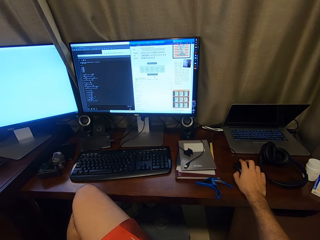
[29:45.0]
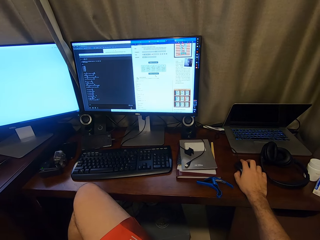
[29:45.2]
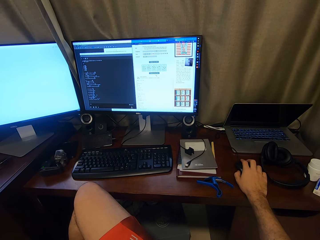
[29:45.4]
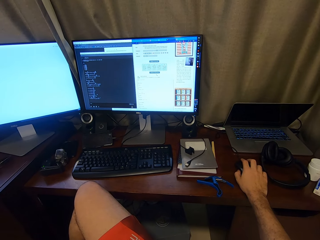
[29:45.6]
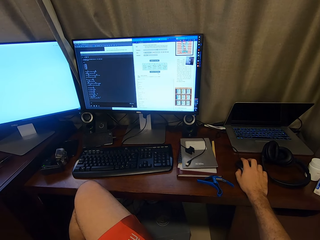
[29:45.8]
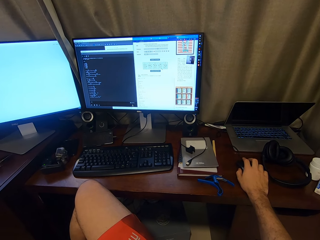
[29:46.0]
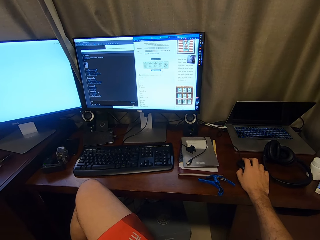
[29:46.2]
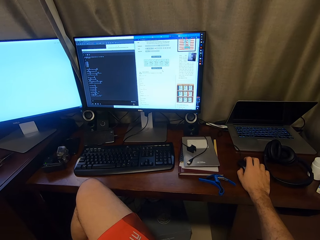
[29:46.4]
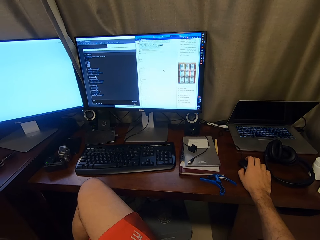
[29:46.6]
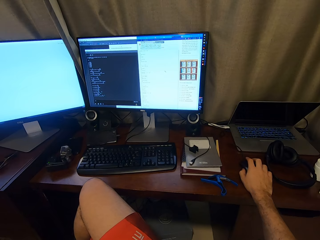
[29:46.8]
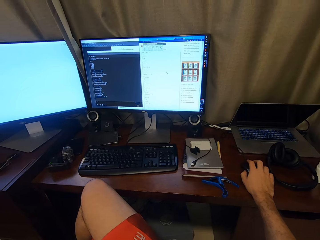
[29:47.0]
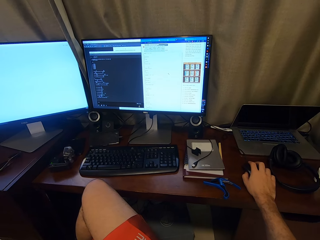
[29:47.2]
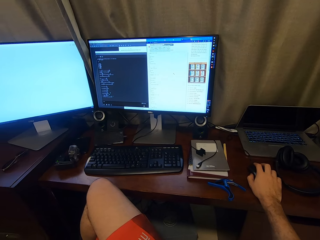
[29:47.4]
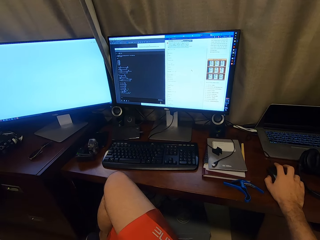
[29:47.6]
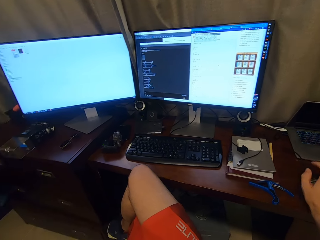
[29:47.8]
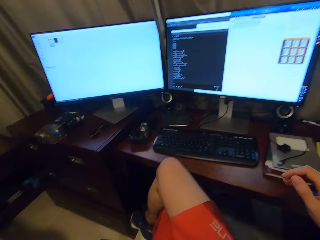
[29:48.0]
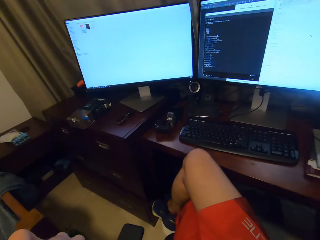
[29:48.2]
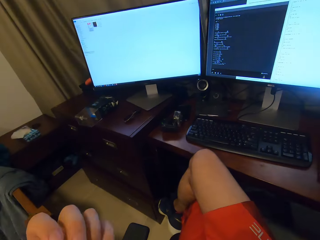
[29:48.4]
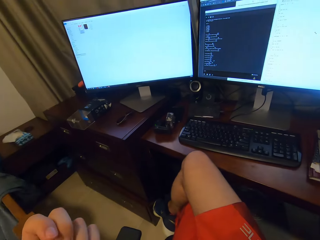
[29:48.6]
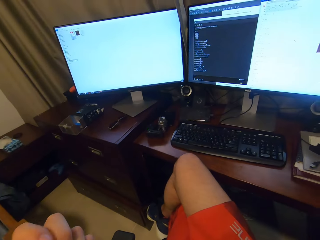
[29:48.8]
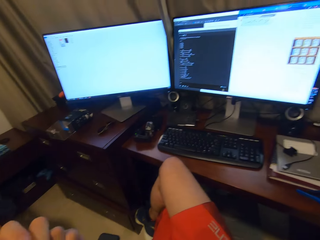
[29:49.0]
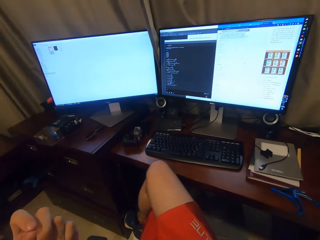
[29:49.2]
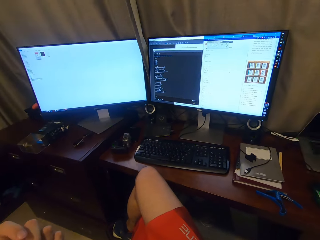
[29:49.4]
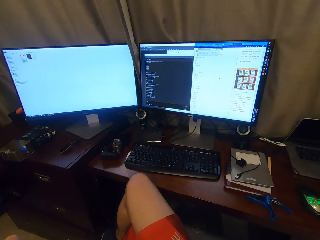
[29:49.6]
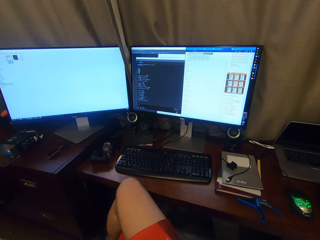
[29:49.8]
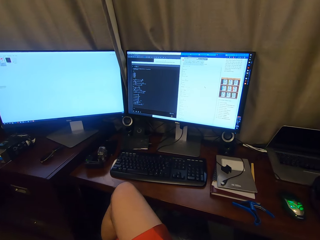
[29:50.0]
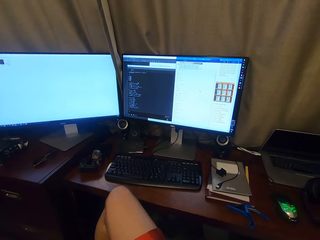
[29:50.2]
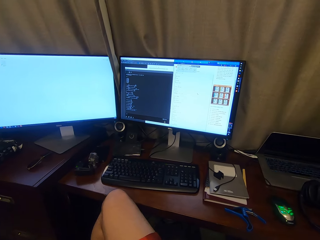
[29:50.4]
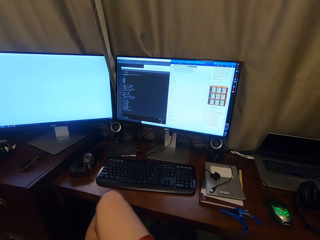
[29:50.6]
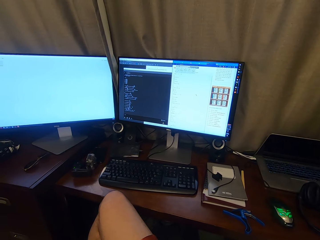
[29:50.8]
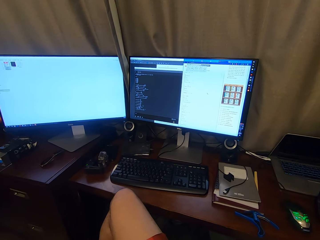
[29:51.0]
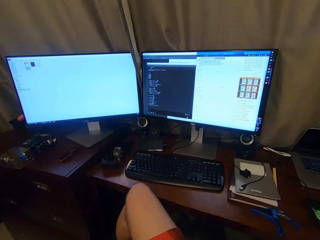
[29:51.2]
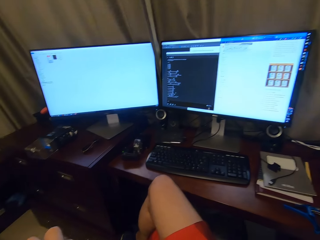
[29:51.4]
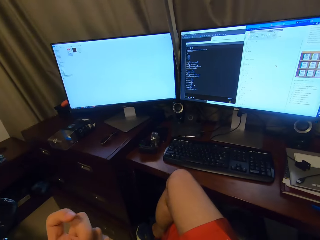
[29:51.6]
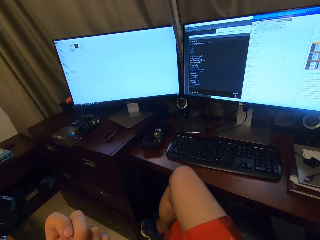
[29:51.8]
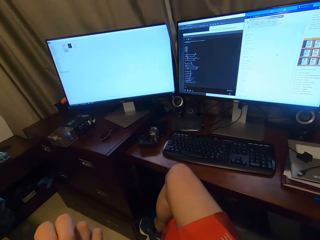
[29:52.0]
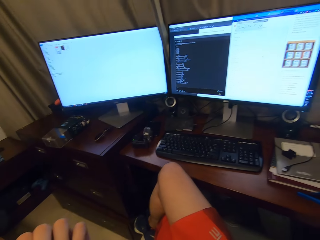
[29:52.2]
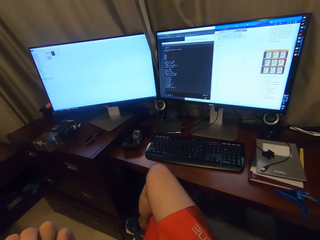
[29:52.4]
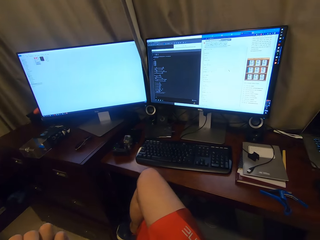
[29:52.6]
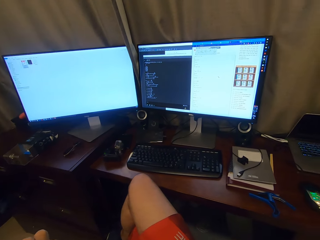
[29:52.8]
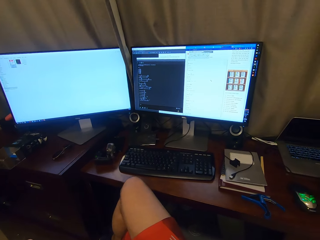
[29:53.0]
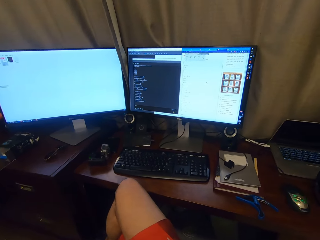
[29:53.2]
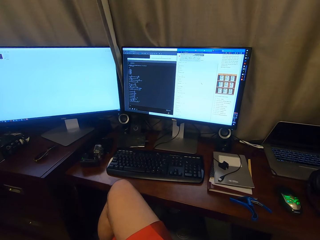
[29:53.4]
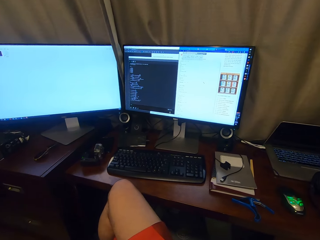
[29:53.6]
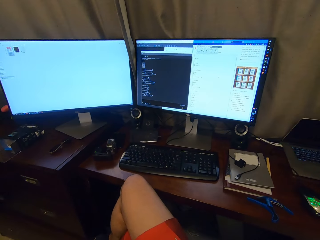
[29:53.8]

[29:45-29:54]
The camera wearer plays the guitar.

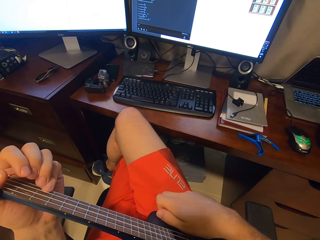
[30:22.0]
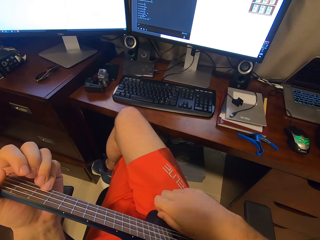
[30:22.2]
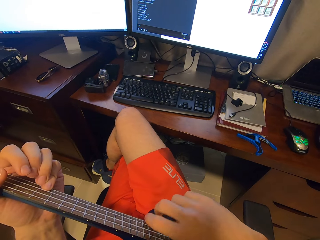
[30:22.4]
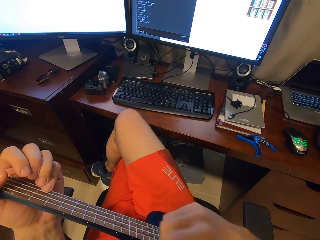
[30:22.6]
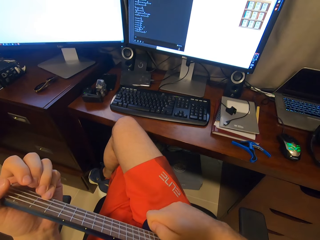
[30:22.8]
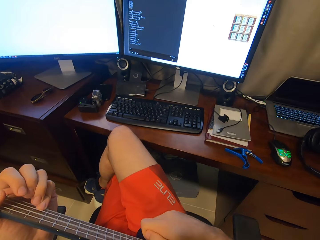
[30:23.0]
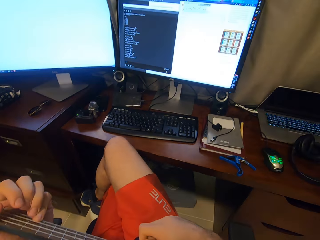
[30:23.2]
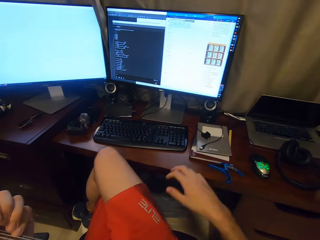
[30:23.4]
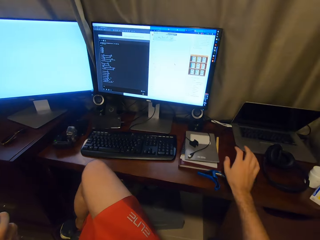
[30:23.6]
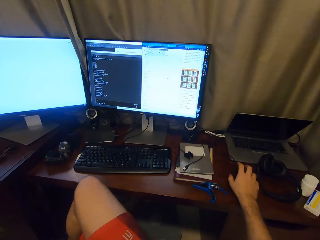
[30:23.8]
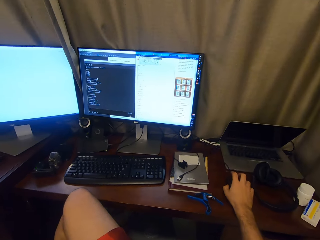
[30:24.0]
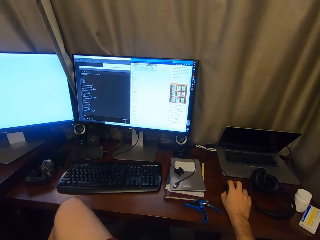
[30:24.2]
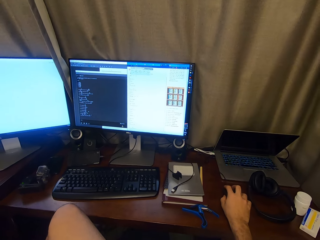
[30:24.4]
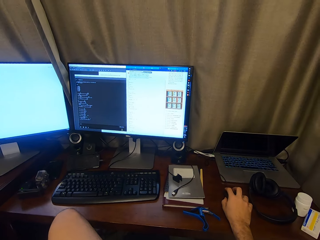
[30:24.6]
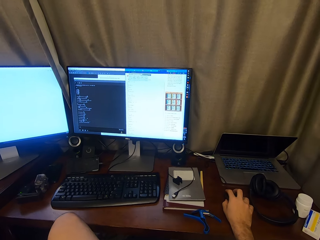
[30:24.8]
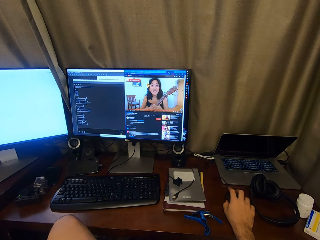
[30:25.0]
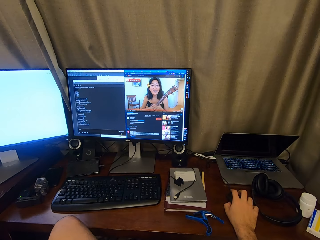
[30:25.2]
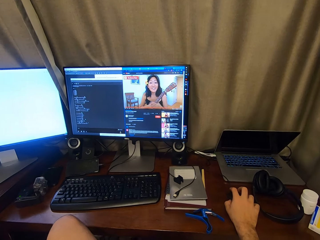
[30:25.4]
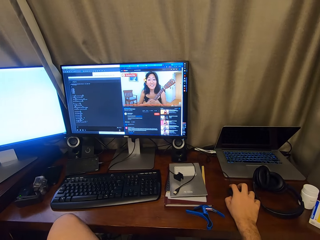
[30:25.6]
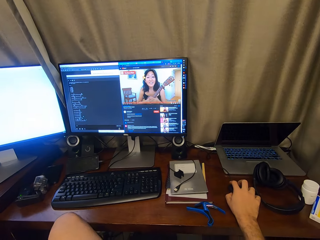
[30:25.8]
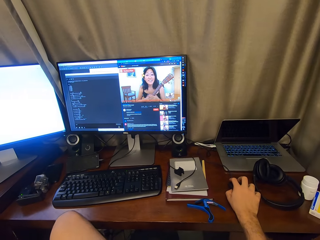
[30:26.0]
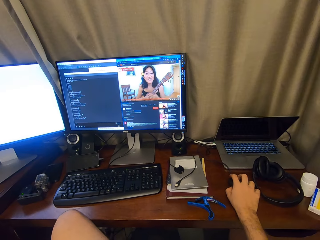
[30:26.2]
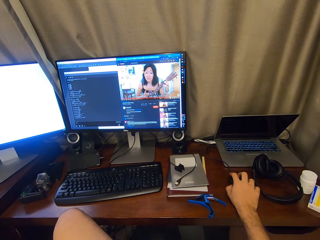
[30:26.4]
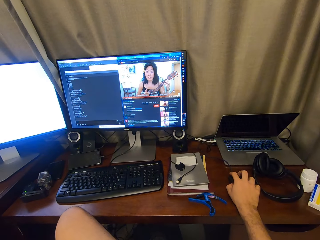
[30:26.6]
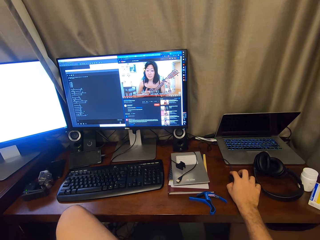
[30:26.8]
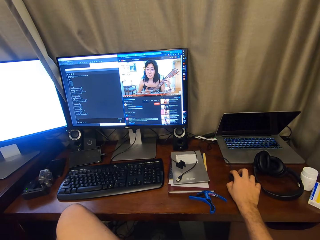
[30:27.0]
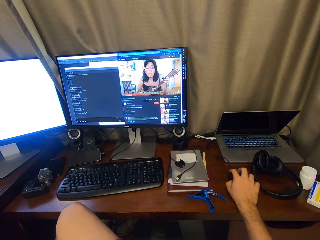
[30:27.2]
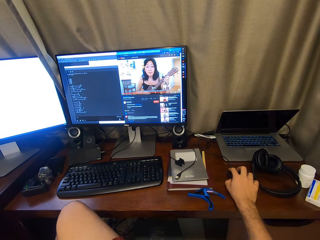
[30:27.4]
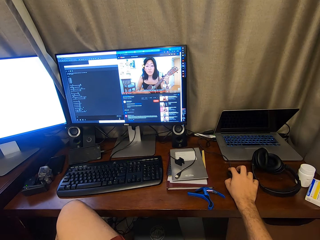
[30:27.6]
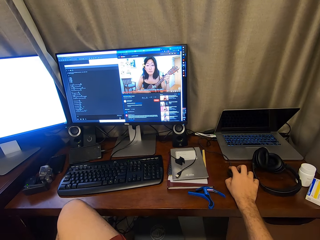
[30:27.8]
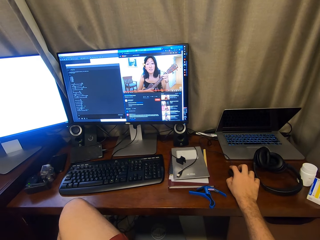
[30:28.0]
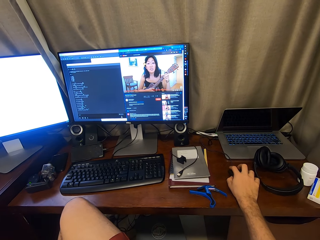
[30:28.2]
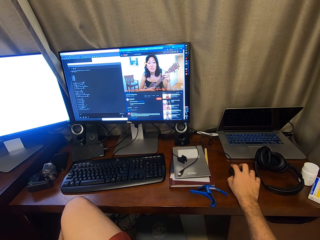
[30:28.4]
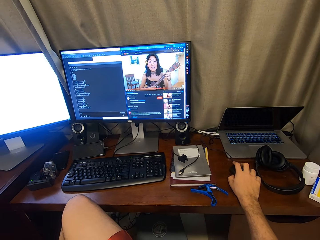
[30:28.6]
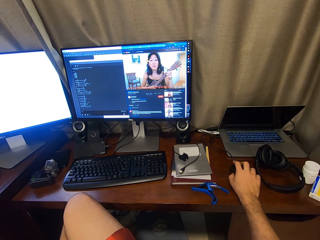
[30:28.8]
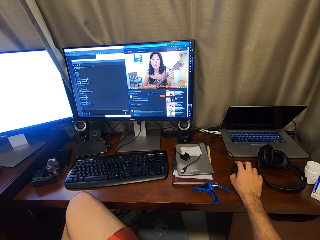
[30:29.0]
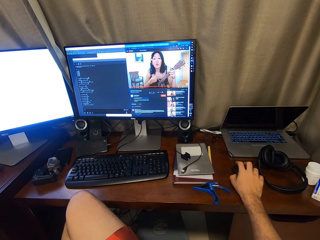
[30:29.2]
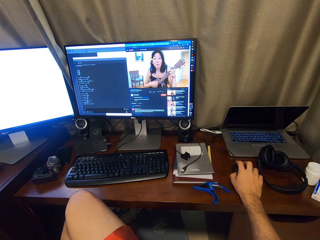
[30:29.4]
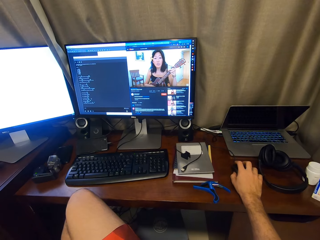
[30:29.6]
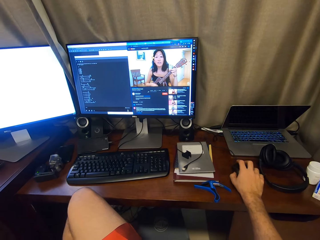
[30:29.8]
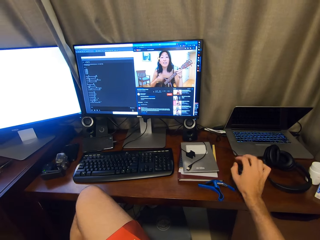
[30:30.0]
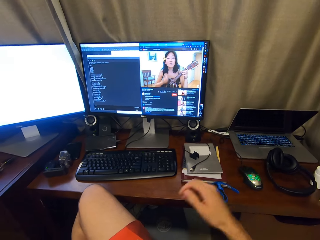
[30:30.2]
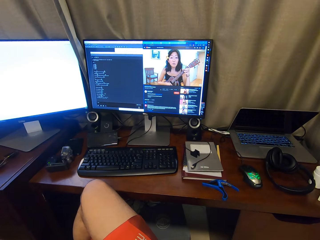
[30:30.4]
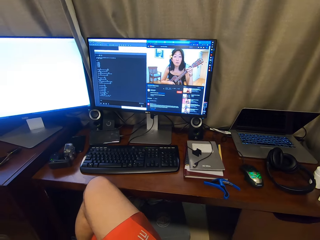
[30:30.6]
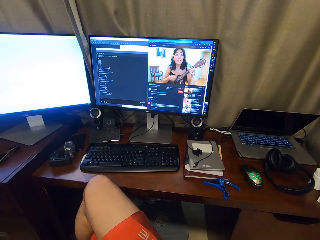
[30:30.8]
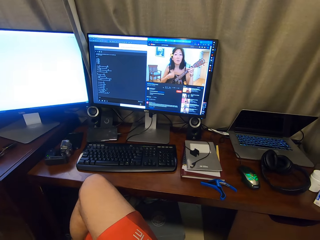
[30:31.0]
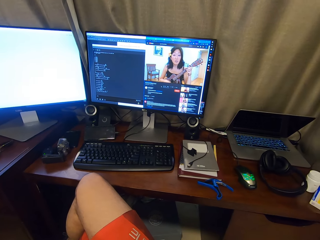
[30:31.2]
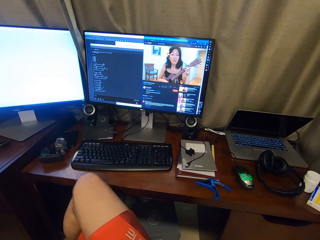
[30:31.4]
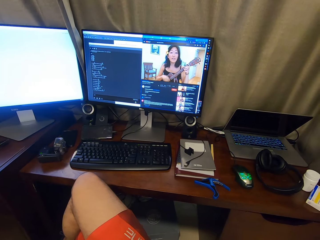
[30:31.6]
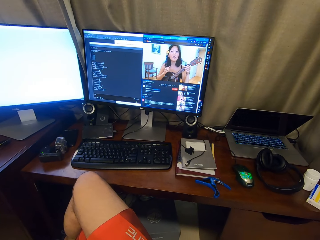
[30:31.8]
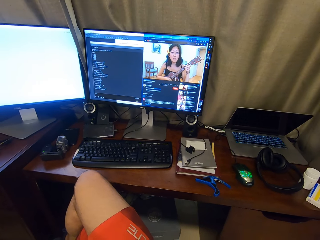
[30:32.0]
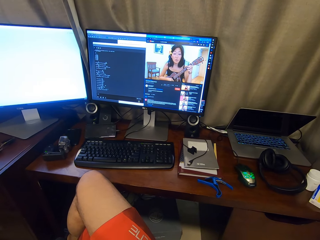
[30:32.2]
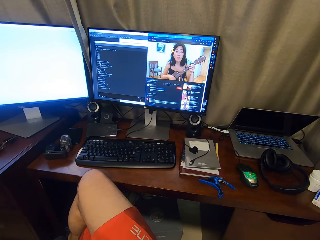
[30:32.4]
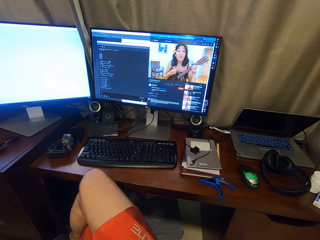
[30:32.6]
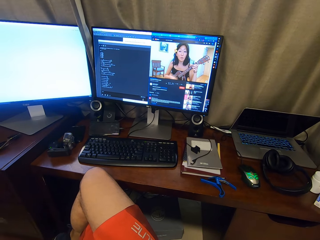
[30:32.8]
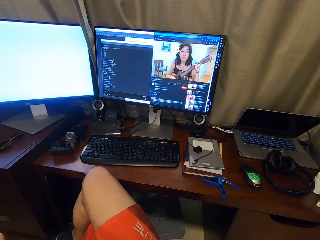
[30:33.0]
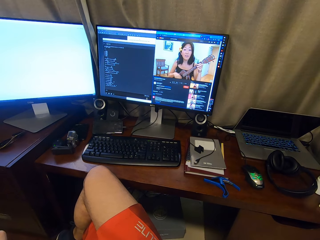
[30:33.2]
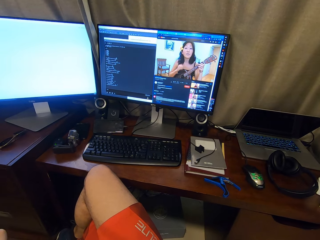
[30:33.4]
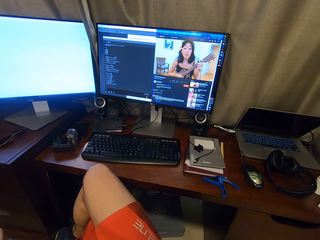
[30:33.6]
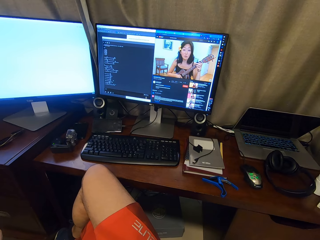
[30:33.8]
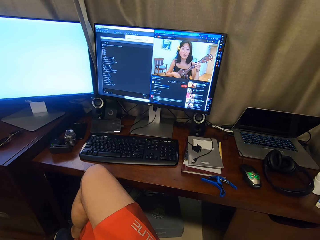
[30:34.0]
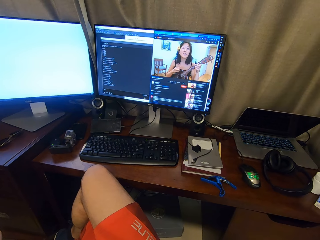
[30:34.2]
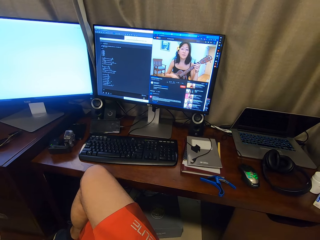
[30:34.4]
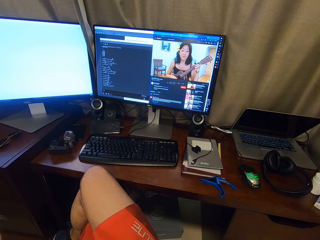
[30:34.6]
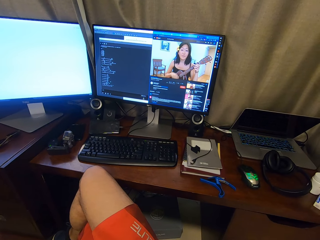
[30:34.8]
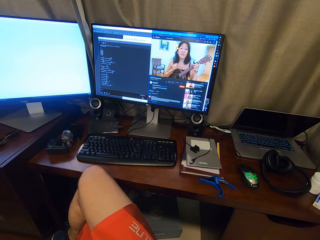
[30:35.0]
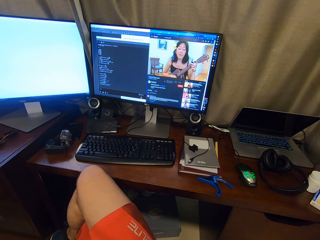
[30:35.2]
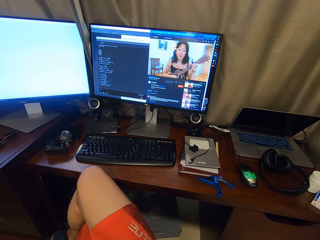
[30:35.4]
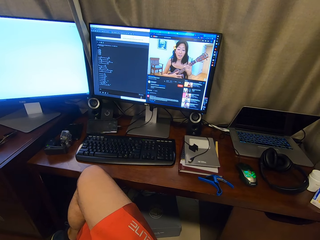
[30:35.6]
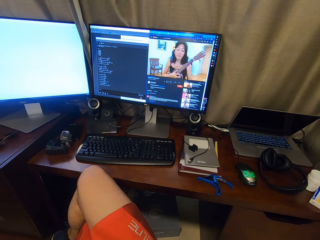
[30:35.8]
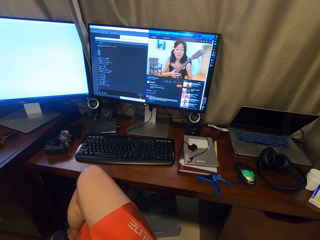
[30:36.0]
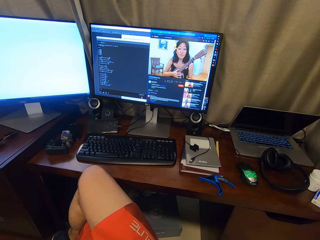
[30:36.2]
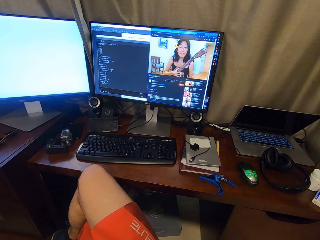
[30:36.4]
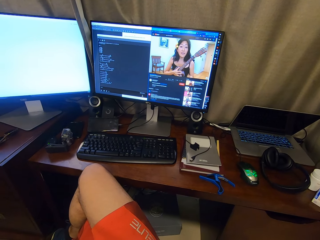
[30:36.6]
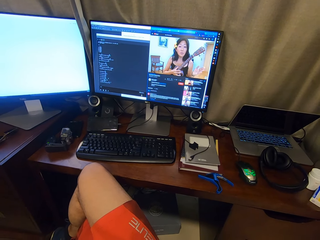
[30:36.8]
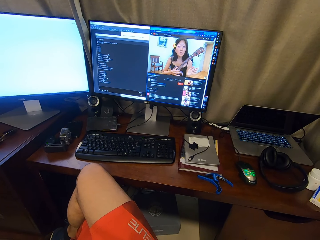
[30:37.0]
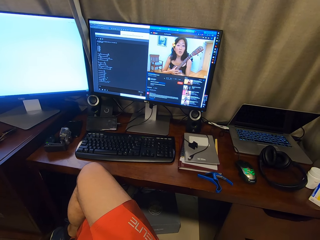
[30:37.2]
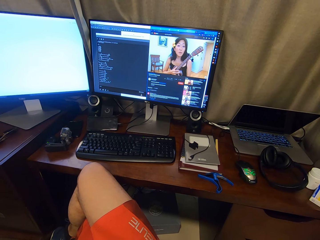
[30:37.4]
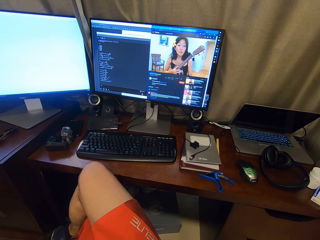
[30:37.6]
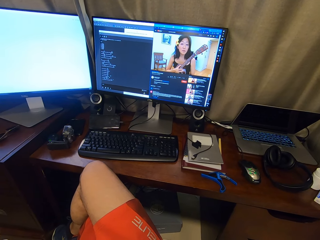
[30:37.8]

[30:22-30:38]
The camera wearer uses the computer. They click the mouse. They play the guitar.
